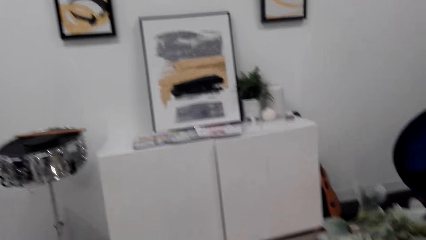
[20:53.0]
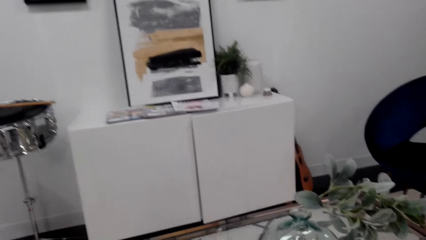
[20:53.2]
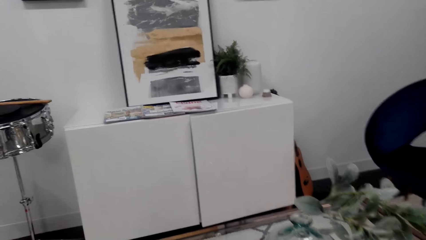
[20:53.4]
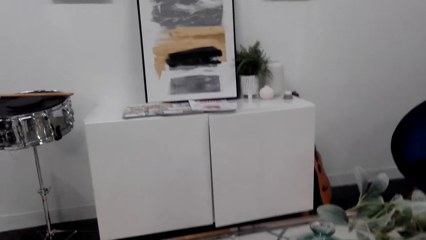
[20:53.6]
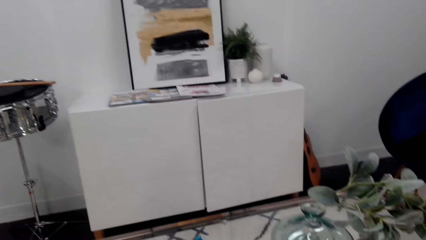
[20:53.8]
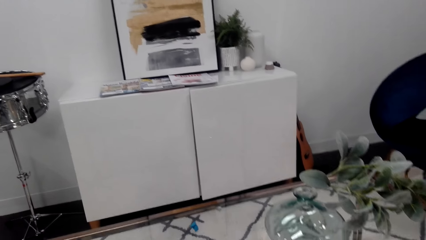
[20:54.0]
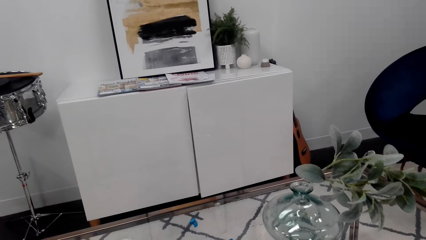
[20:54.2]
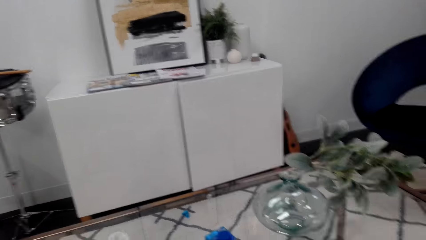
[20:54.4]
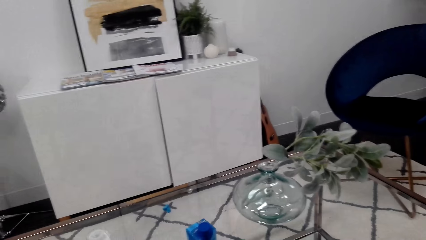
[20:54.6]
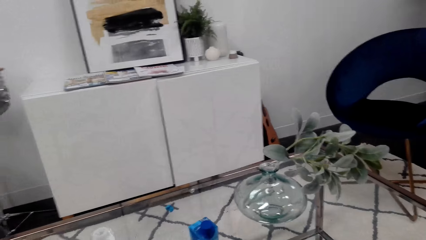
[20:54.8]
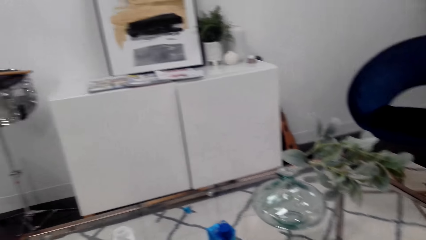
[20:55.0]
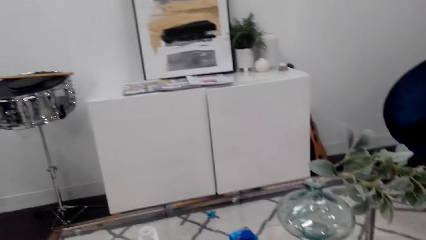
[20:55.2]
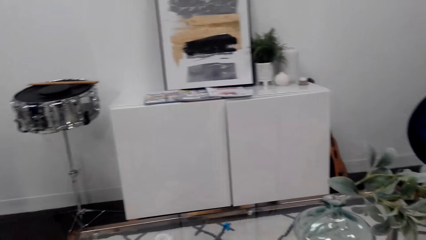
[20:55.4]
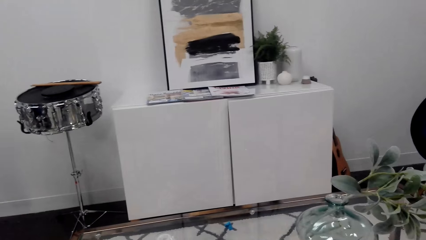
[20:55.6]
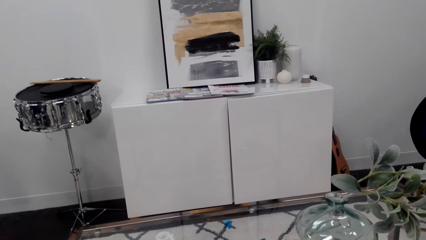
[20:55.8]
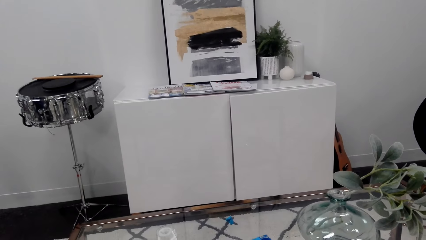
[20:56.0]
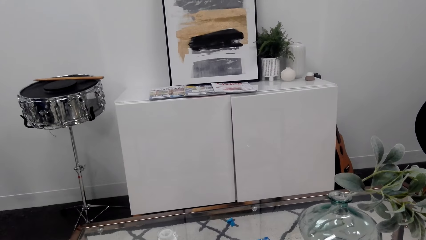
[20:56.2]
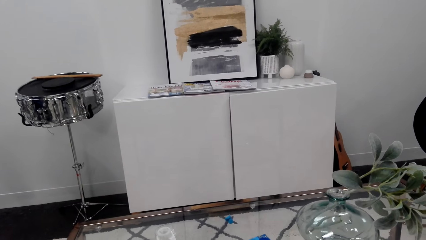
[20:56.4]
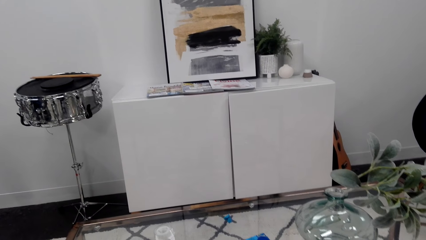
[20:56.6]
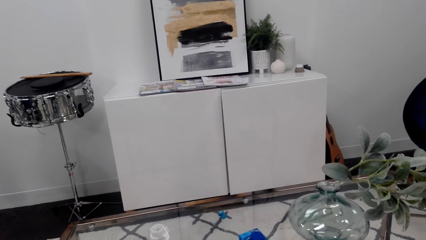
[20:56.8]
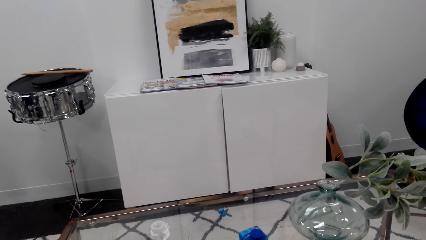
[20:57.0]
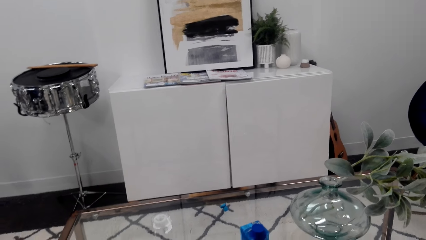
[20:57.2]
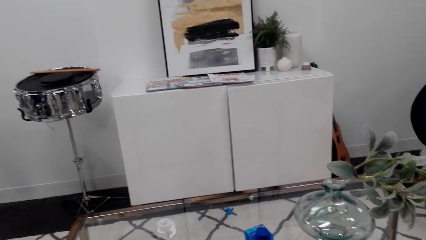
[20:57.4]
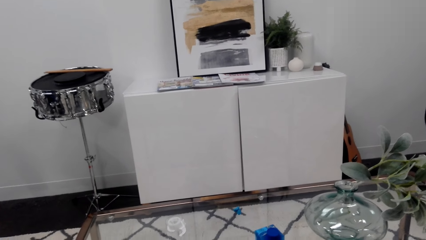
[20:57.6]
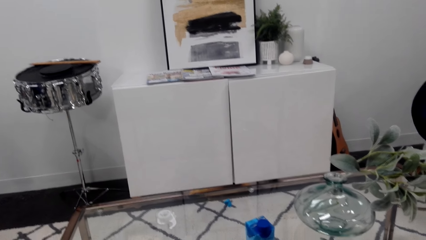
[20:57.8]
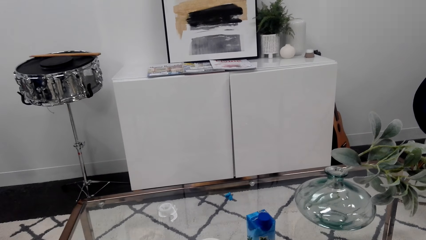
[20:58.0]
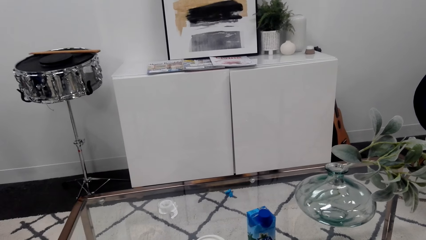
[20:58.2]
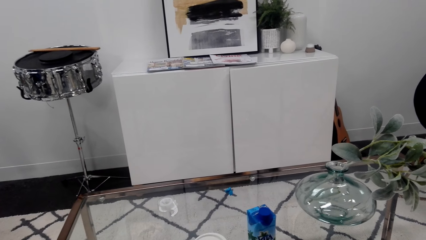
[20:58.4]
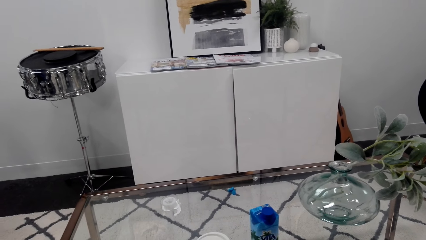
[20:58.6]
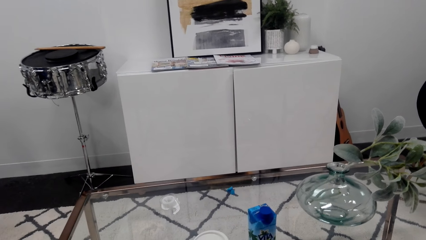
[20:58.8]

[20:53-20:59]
The camera wearer sits on the sofa.

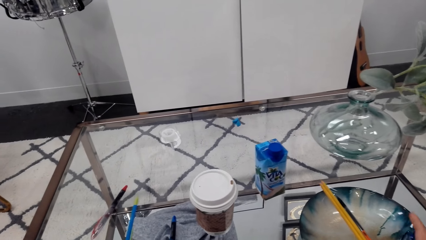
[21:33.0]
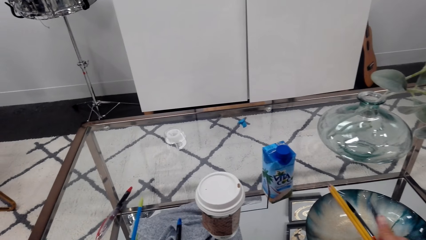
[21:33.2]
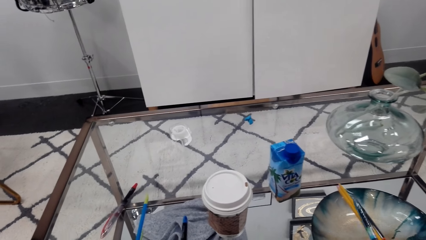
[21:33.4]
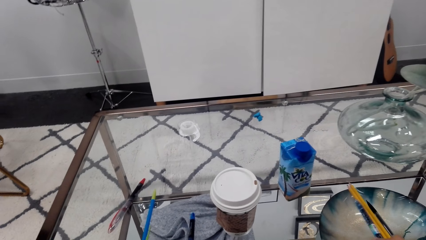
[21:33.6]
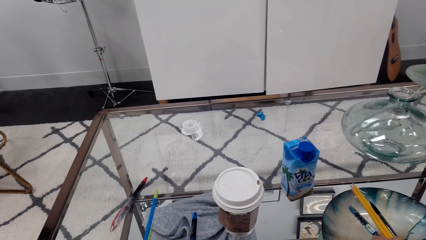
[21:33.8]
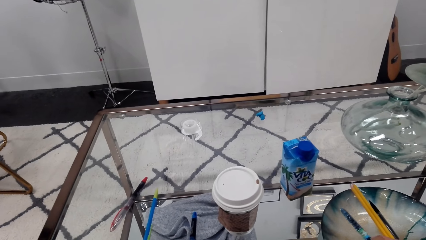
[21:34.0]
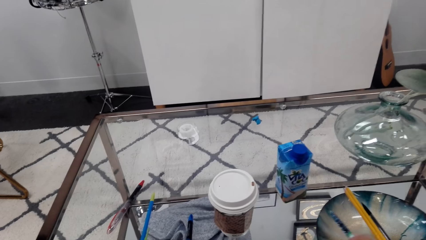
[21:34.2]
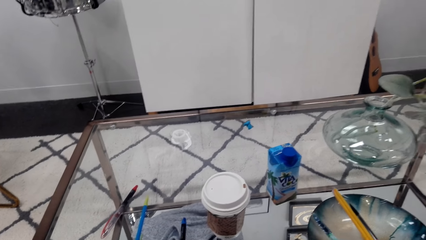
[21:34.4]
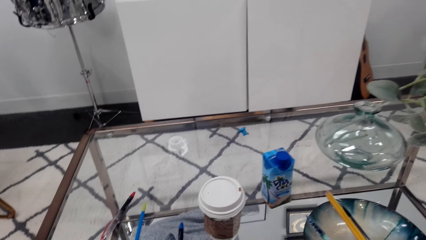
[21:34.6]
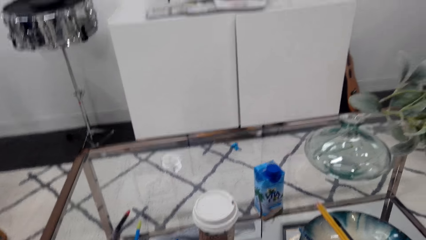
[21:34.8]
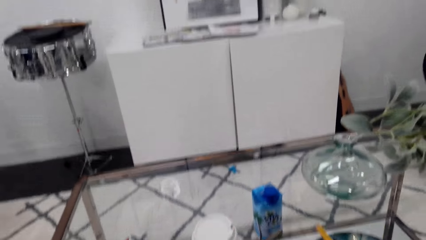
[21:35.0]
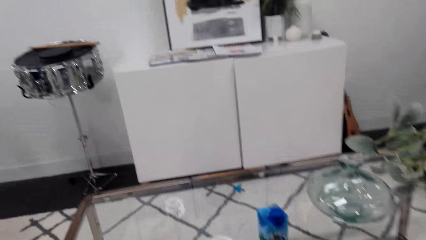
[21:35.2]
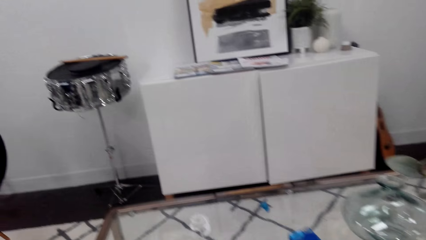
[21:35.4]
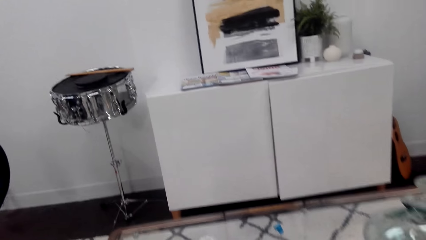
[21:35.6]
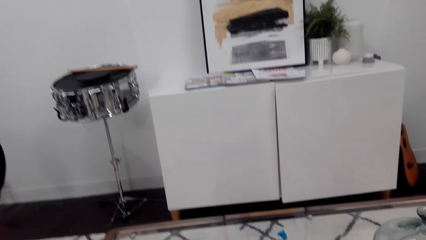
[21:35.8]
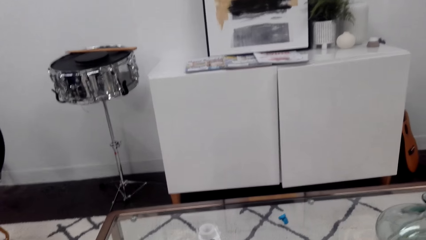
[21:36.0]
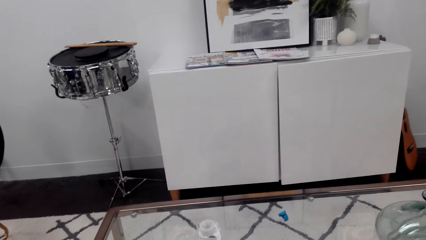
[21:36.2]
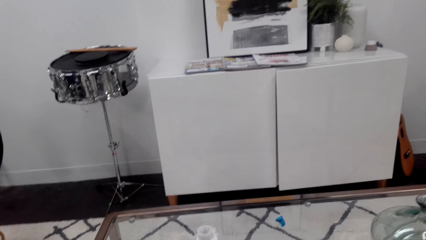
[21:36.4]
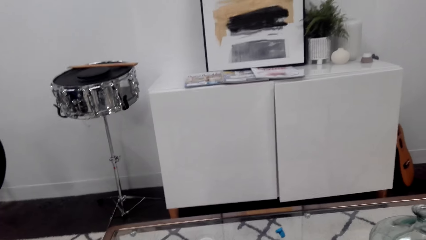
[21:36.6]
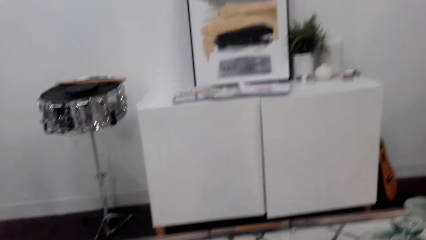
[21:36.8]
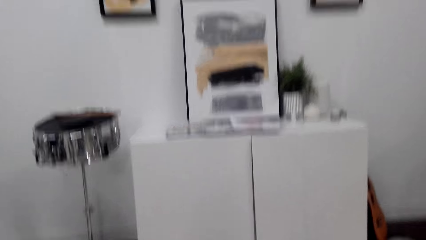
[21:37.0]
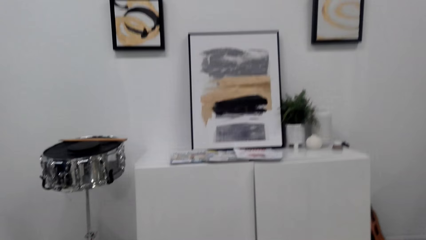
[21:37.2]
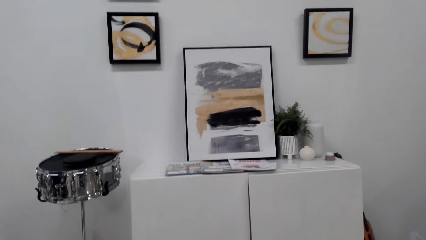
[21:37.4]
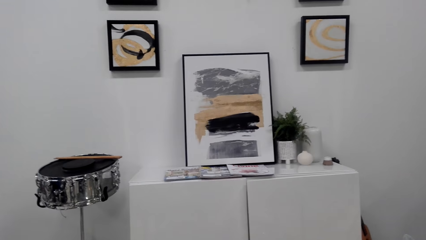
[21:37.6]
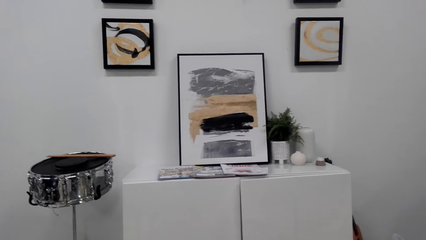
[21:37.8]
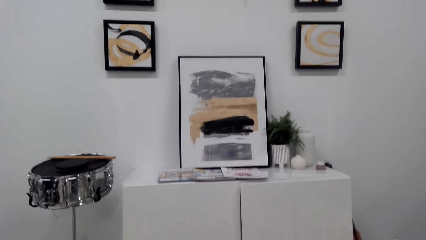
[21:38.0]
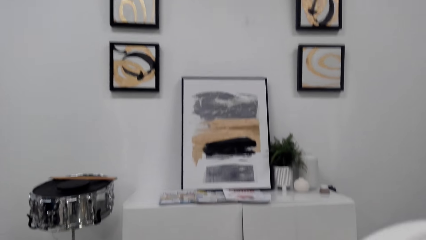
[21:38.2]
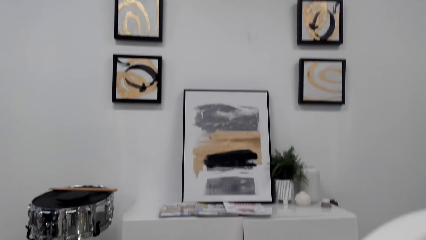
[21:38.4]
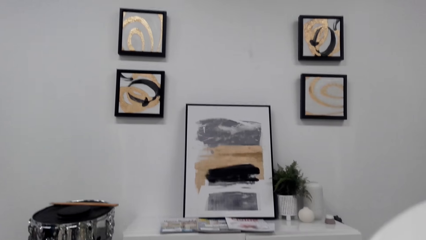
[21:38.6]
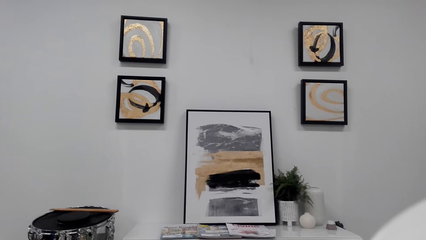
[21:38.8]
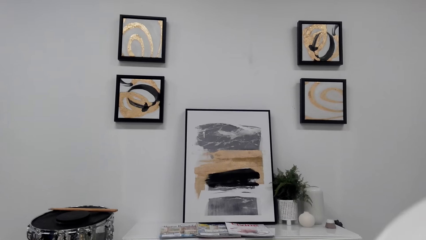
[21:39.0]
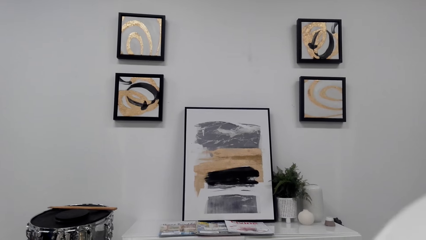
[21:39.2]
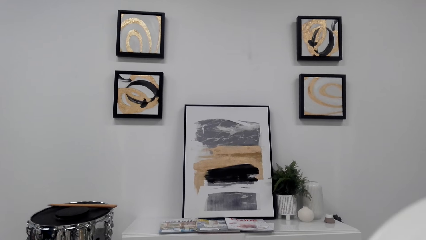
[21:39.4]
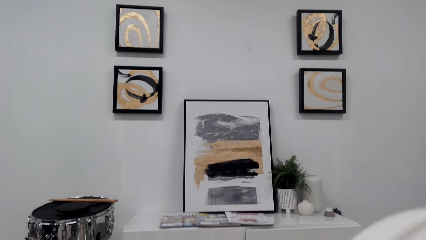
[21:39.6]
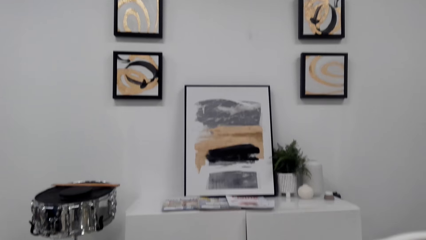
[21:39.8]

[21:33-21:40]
The camera wearer picks up pens from the table.
